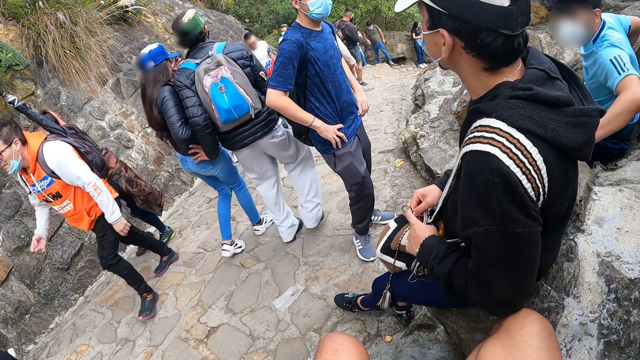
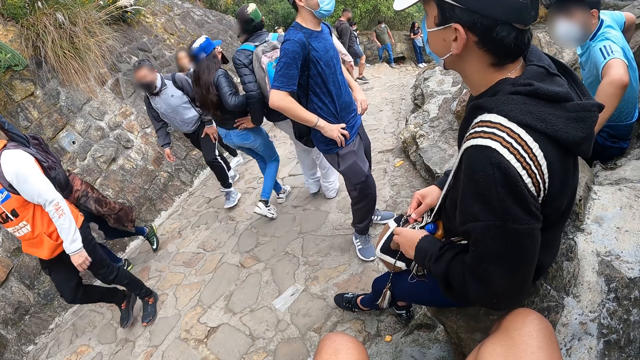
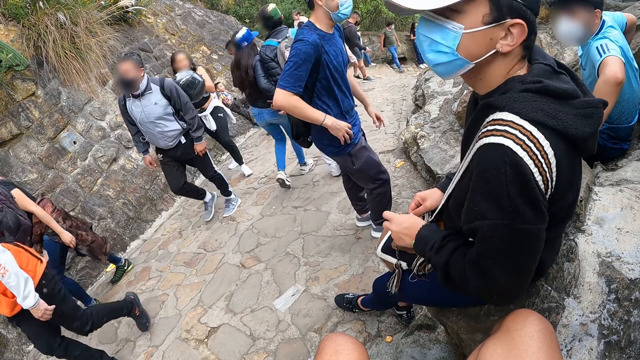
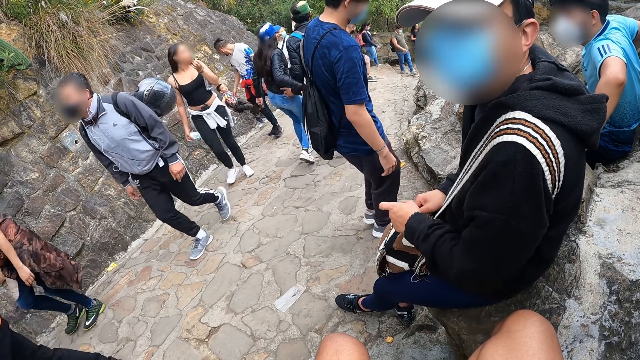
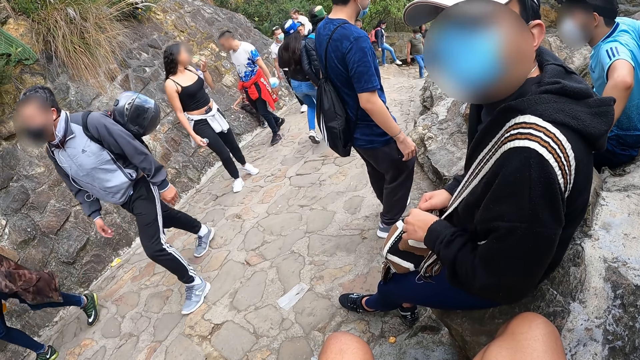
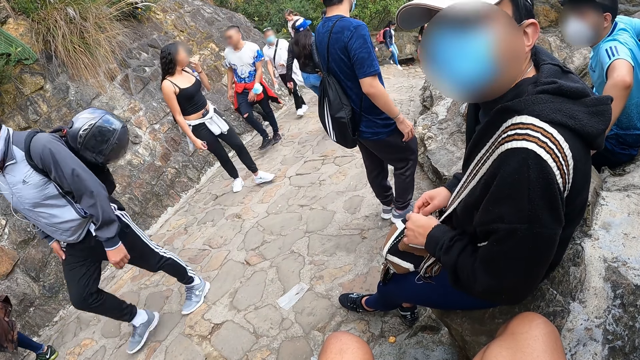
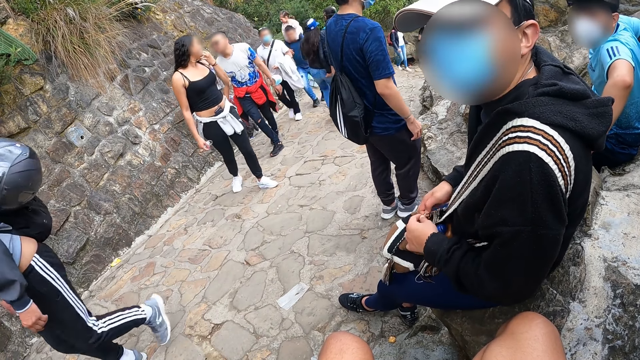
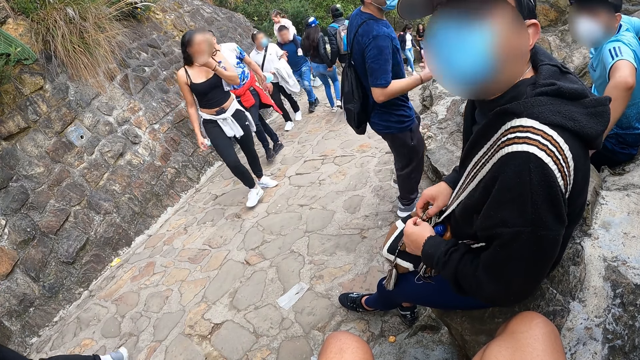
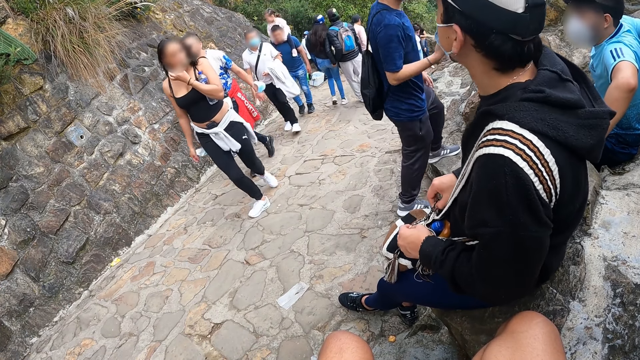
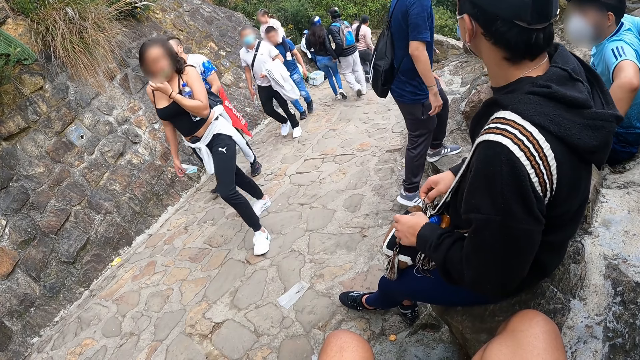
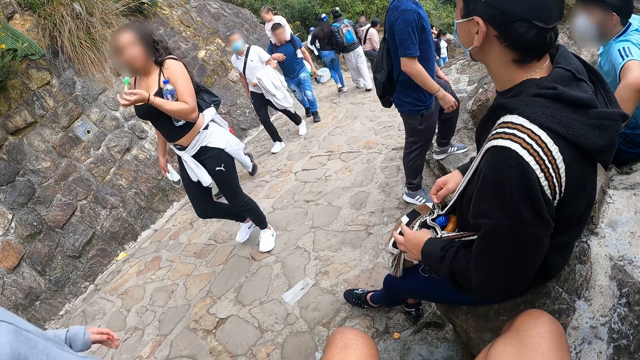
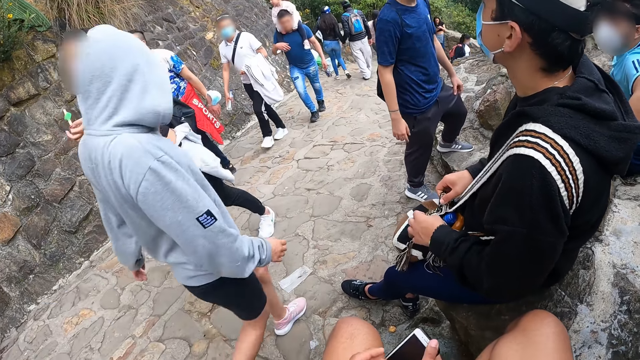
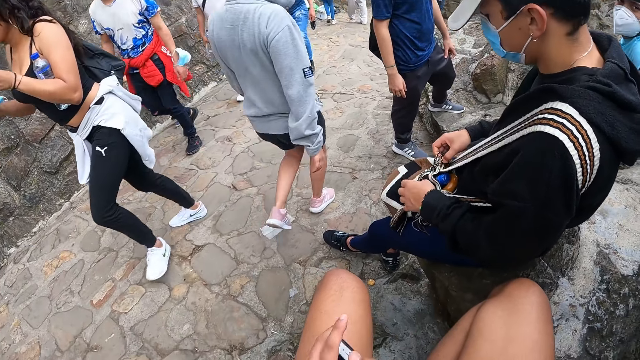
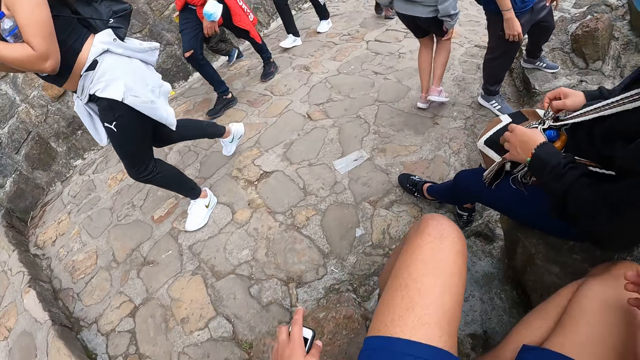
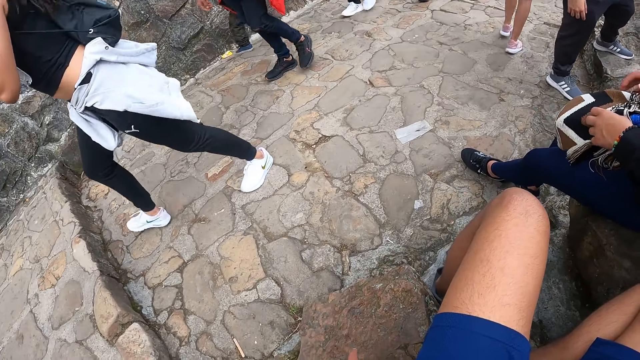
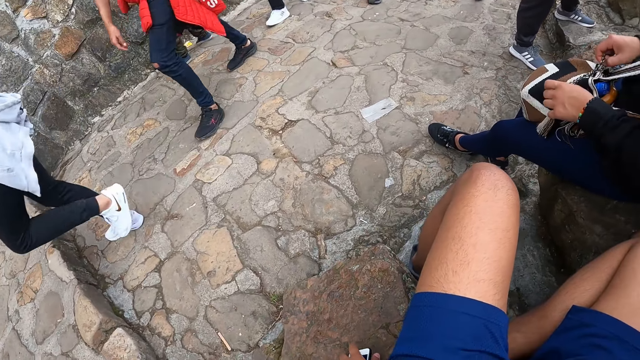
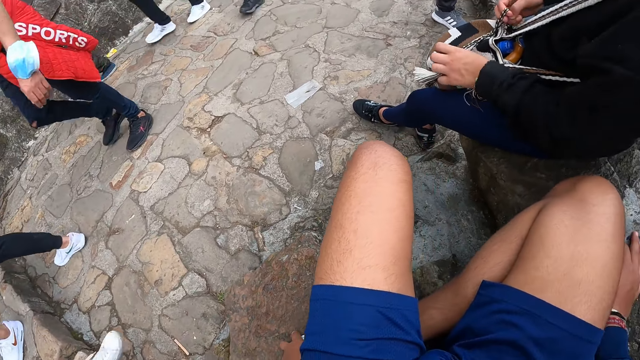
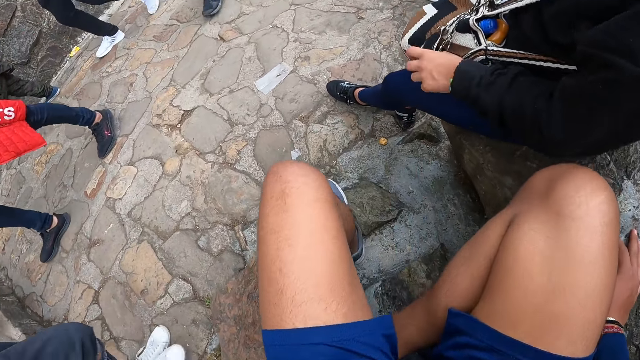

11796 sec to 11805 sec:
A man walks a few steps. The man places his left leg on the rock.

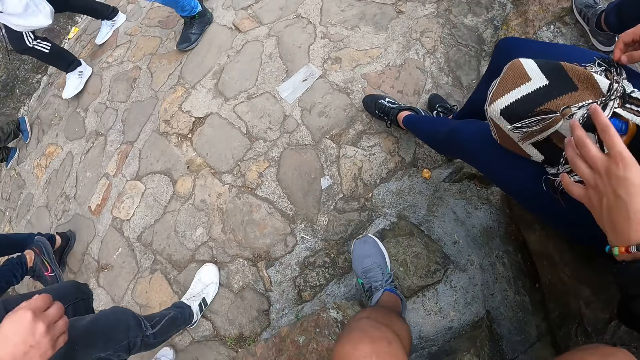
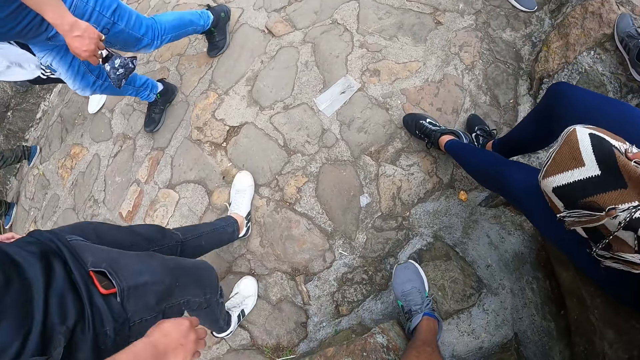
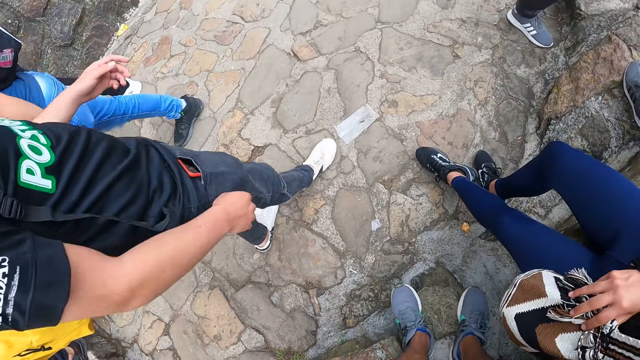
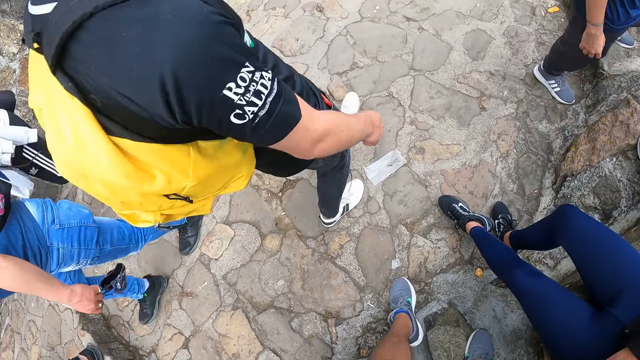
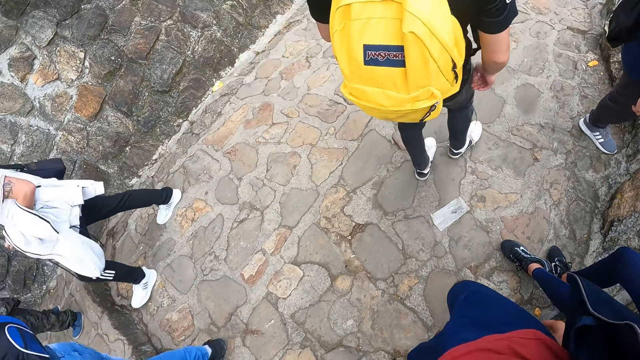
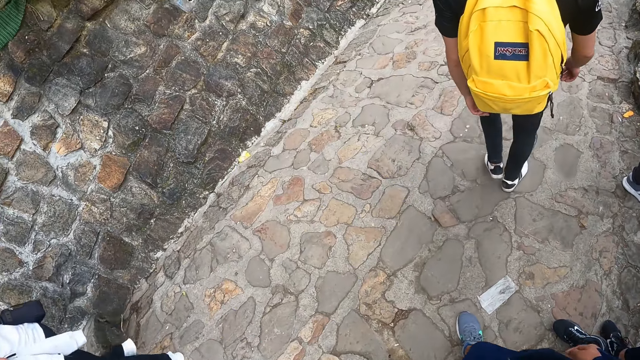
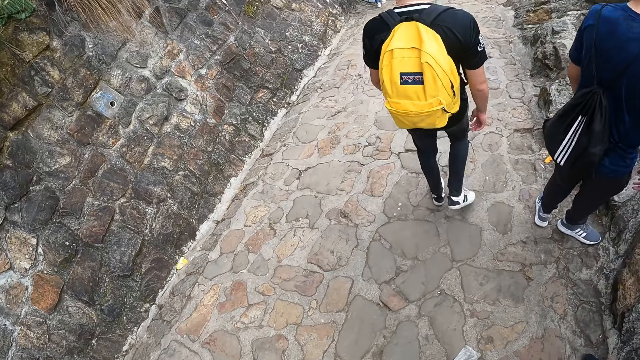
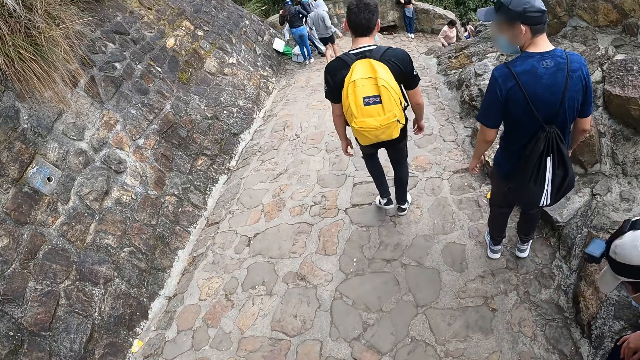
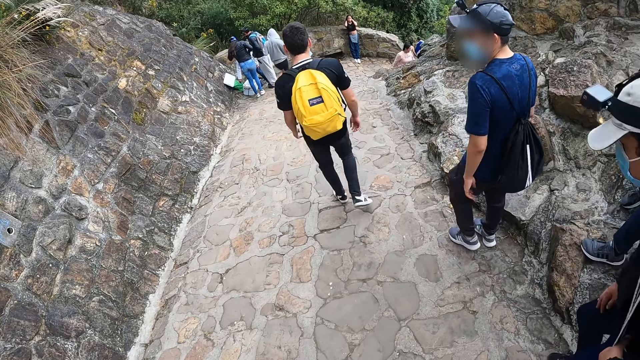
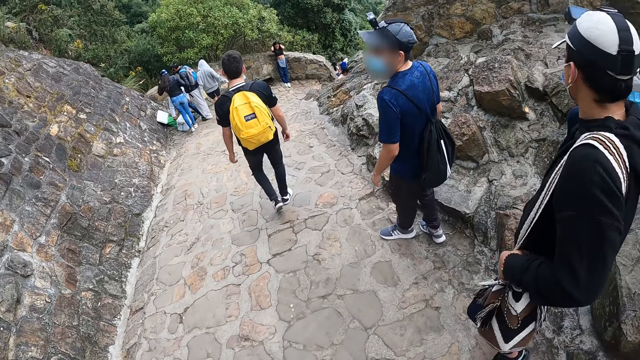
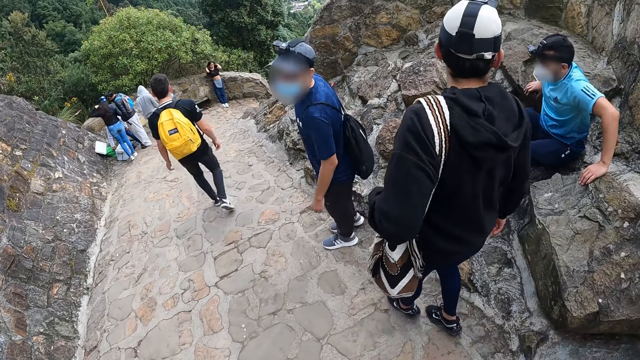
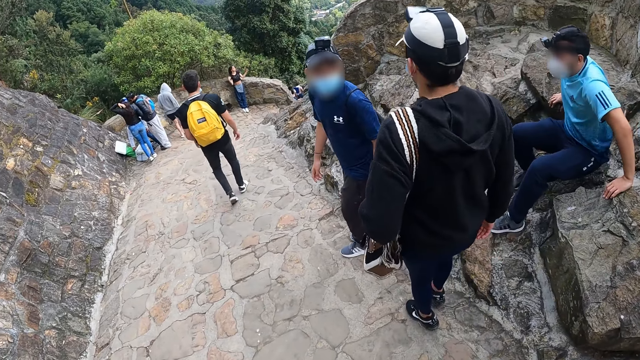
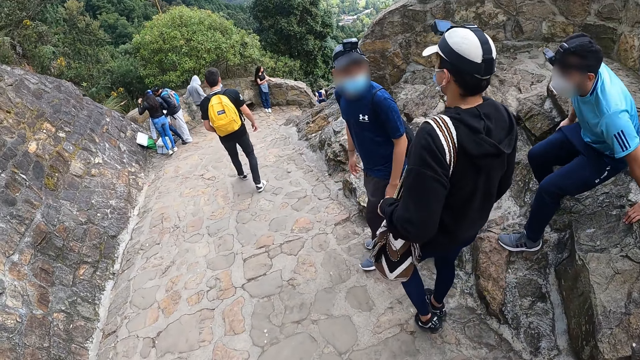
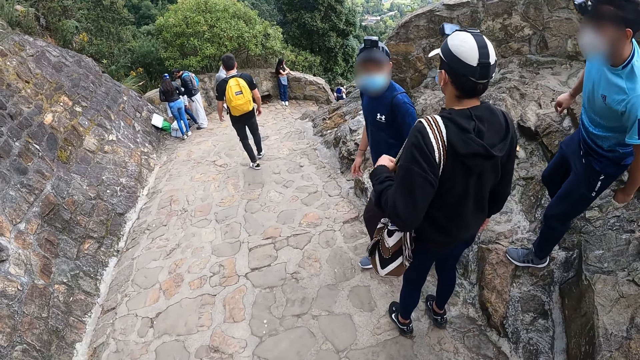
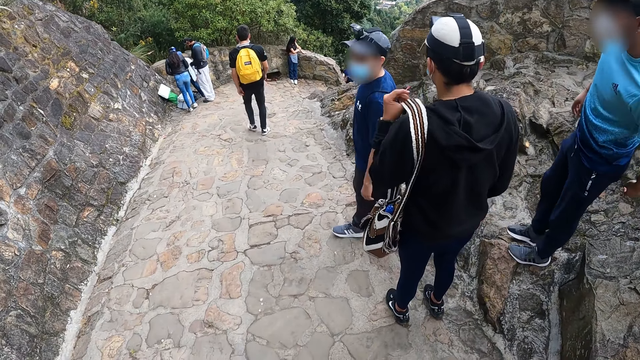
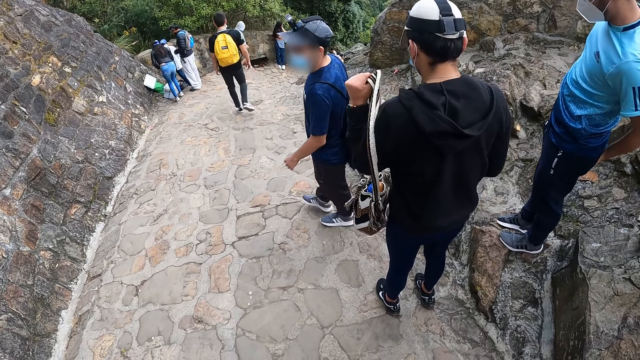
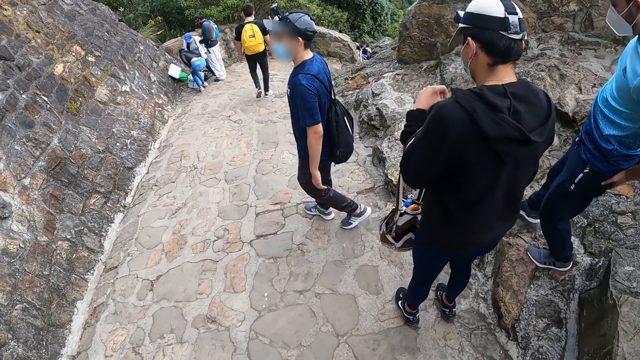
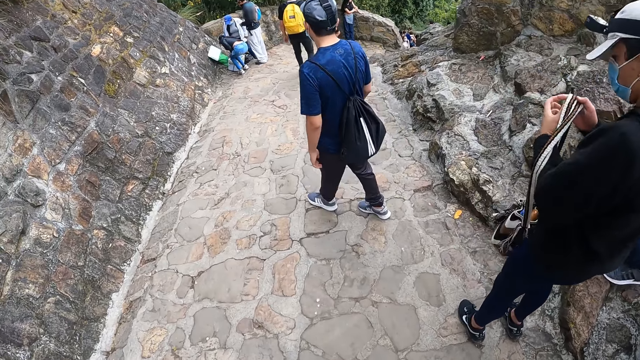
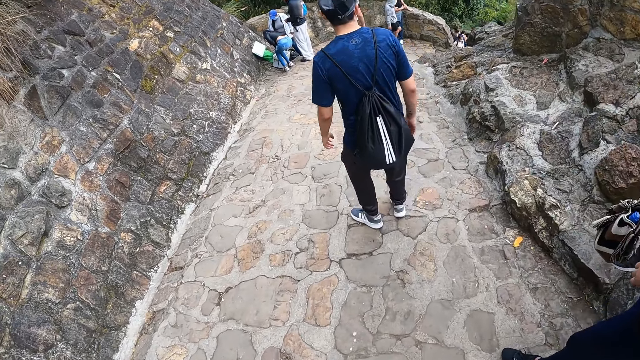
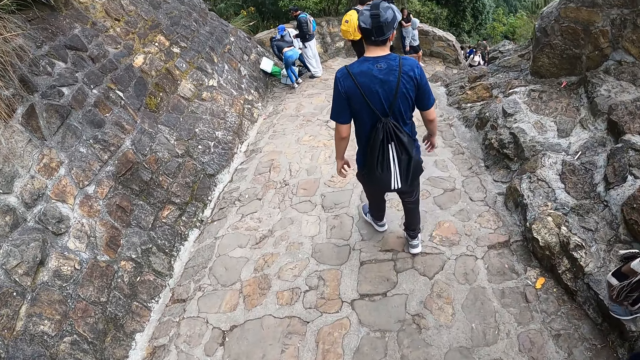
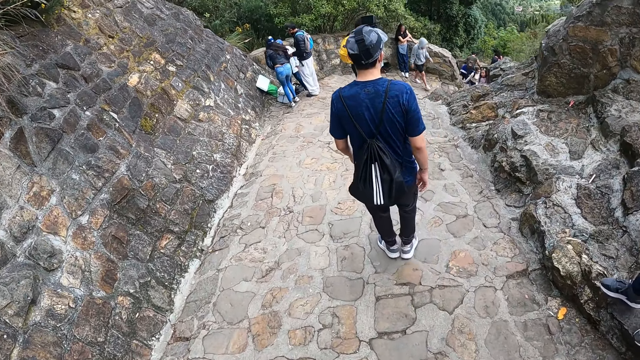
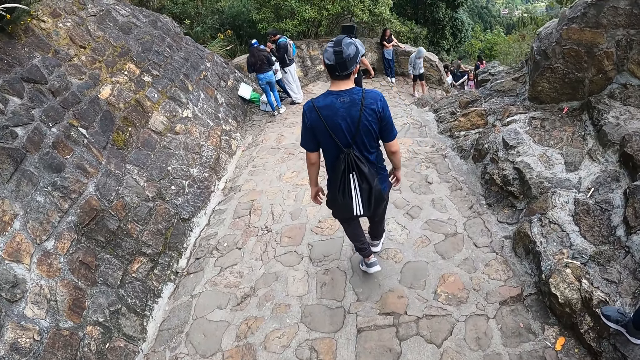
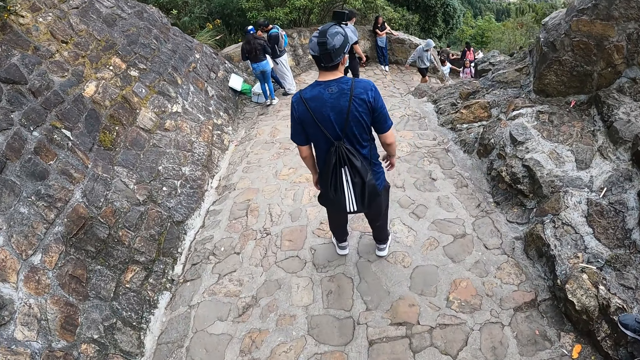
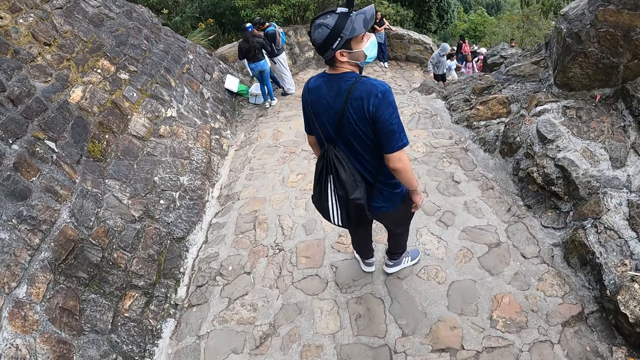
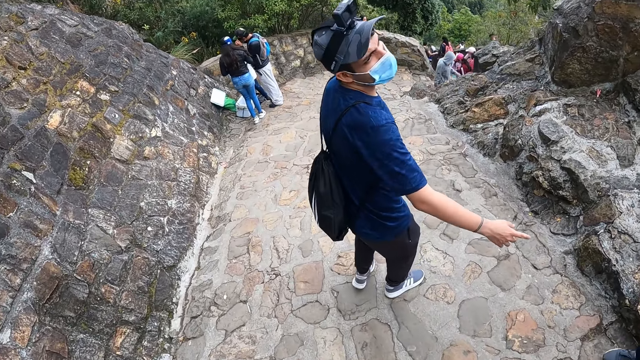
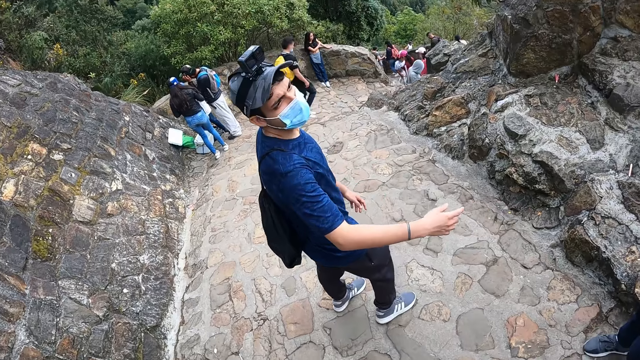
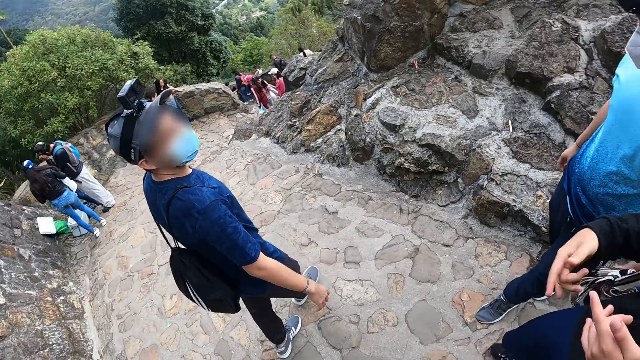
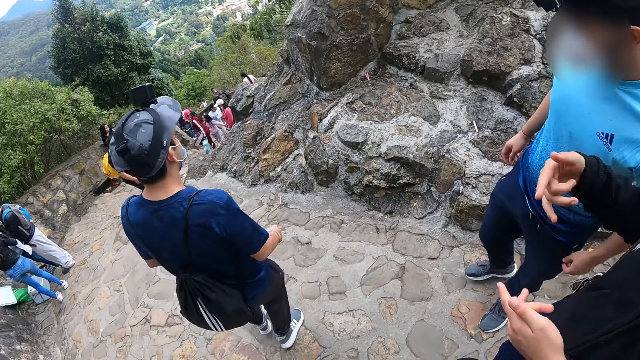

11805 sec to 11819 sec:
The camera wearer stands up from the rock. A man stands up. Another man stands up from the rock. A third man passes the bag to his right hand. The camera wearer walks with the three men. The second man walks down on the road.
